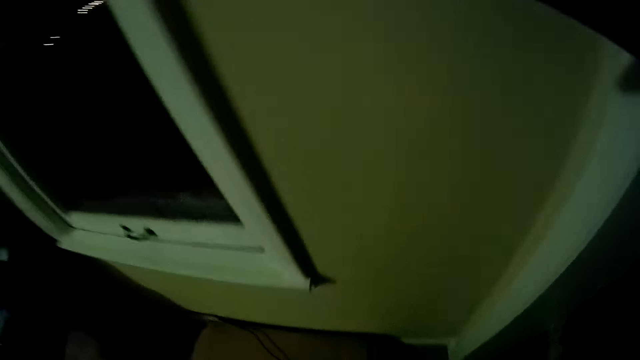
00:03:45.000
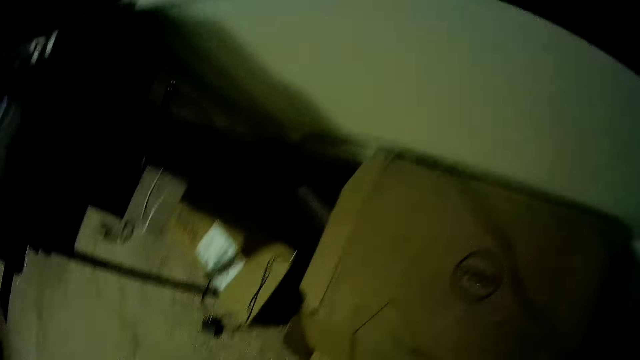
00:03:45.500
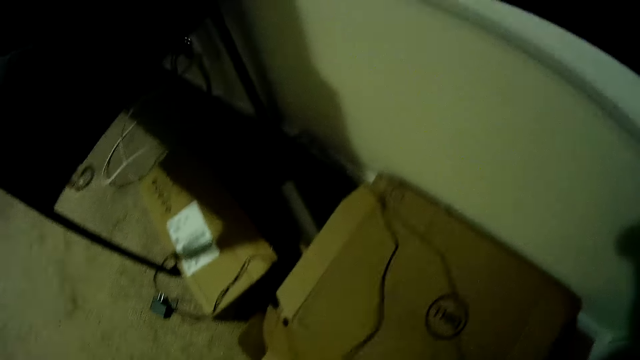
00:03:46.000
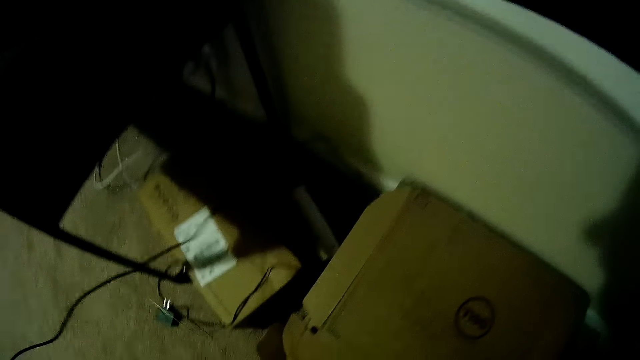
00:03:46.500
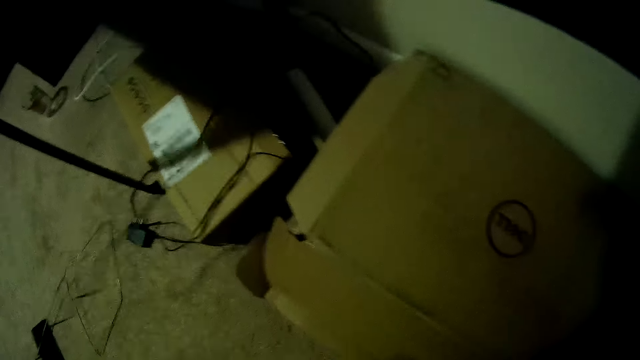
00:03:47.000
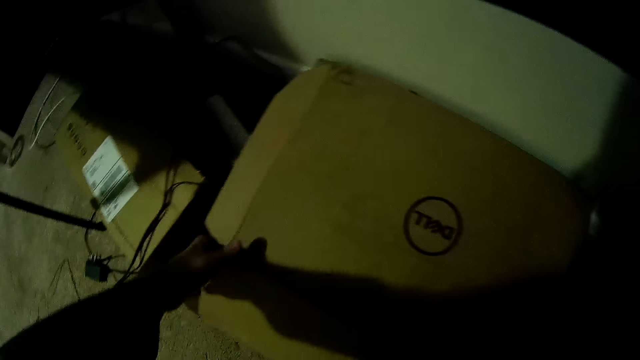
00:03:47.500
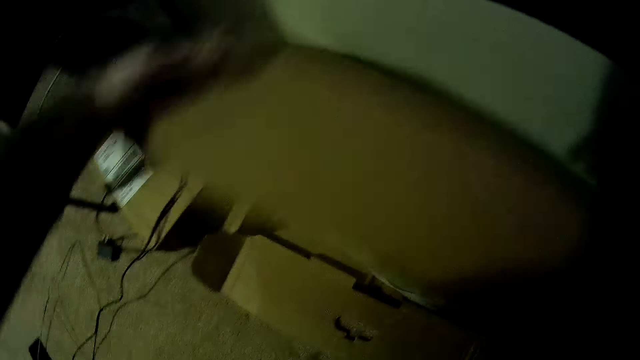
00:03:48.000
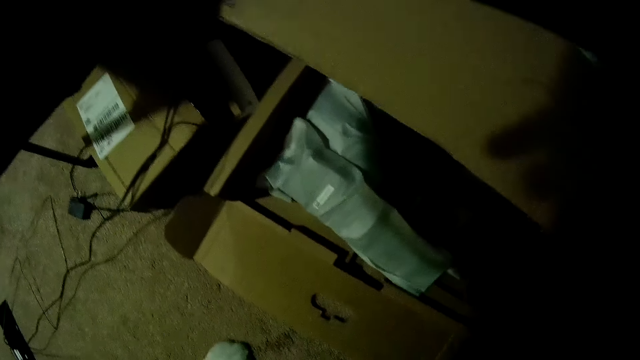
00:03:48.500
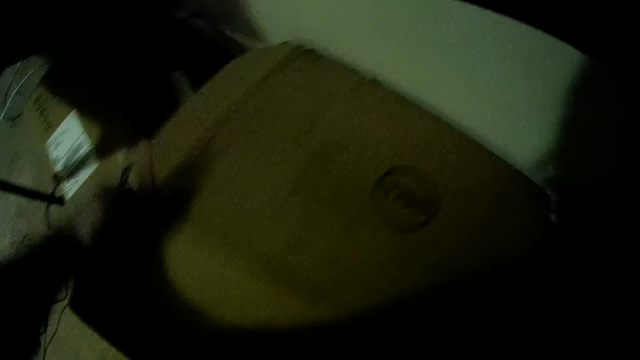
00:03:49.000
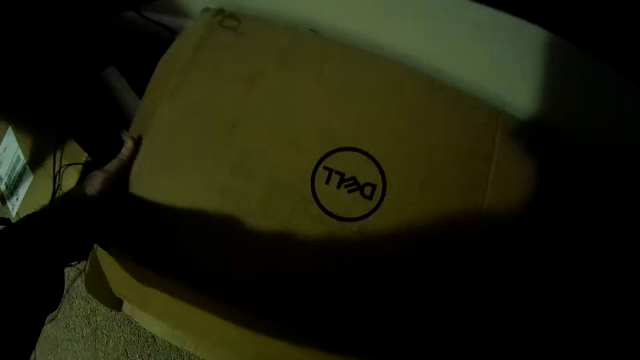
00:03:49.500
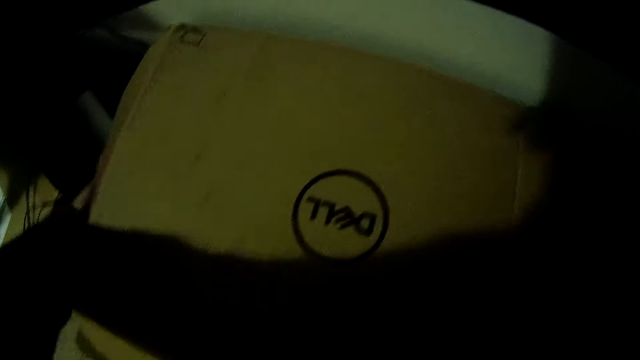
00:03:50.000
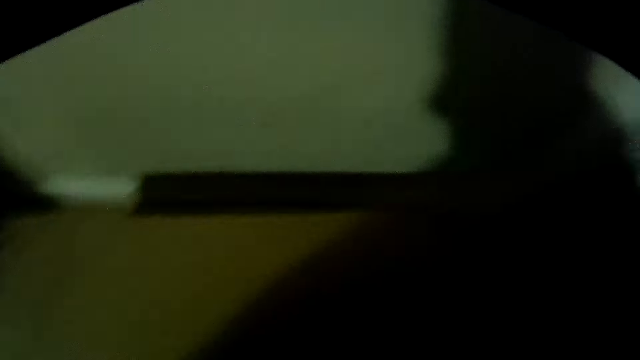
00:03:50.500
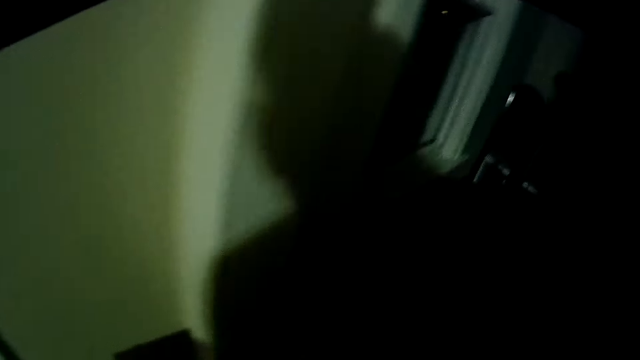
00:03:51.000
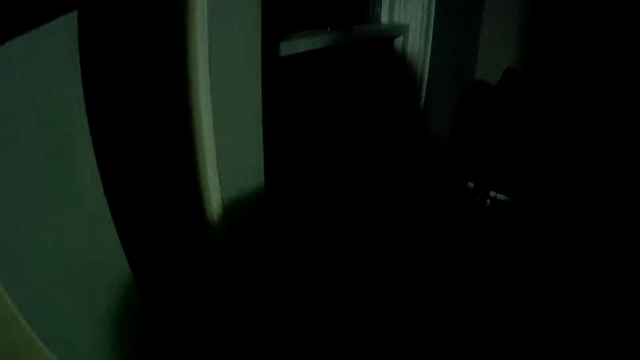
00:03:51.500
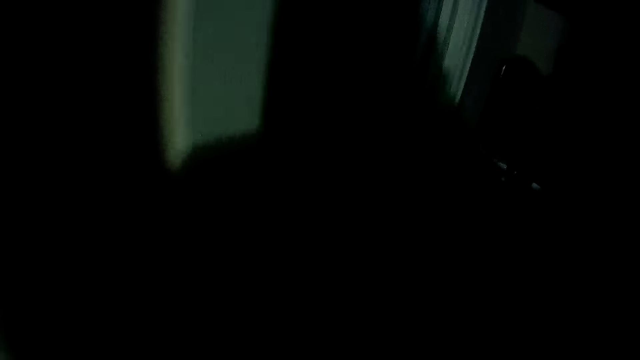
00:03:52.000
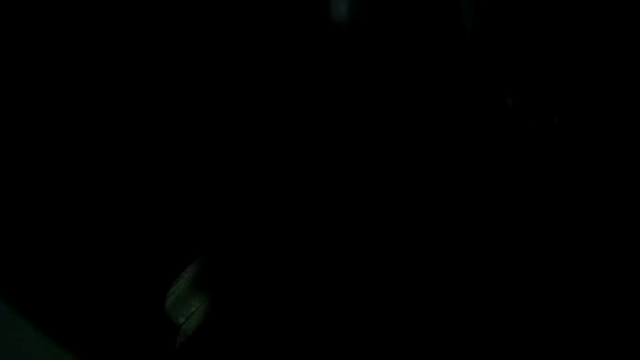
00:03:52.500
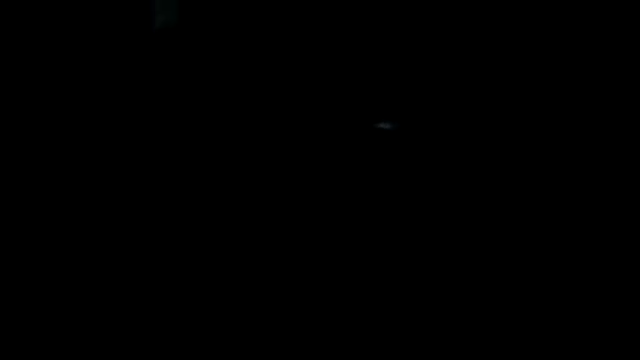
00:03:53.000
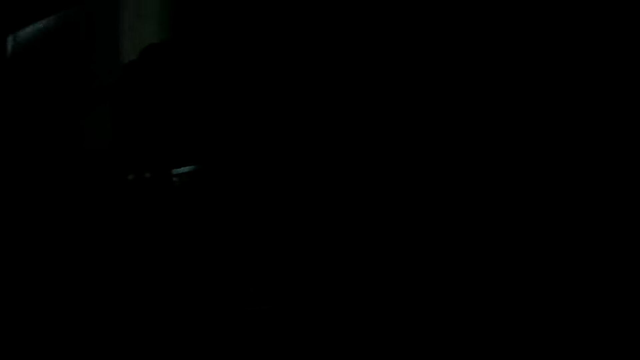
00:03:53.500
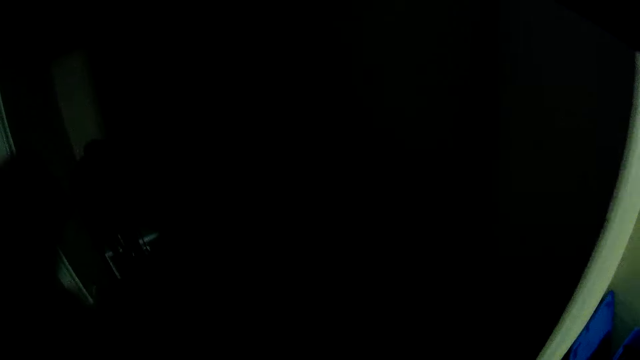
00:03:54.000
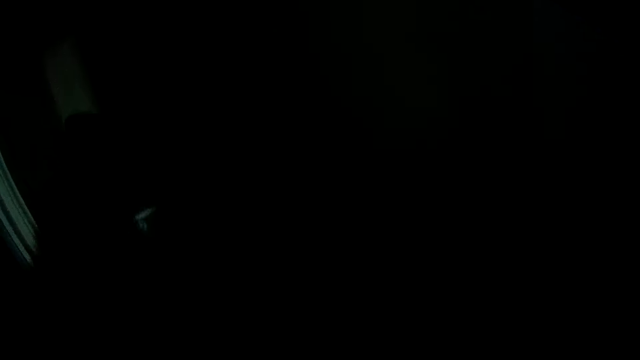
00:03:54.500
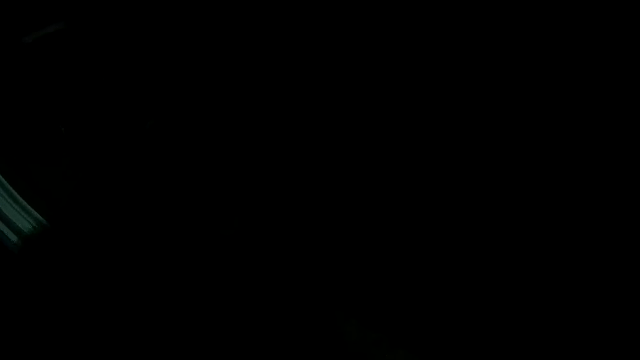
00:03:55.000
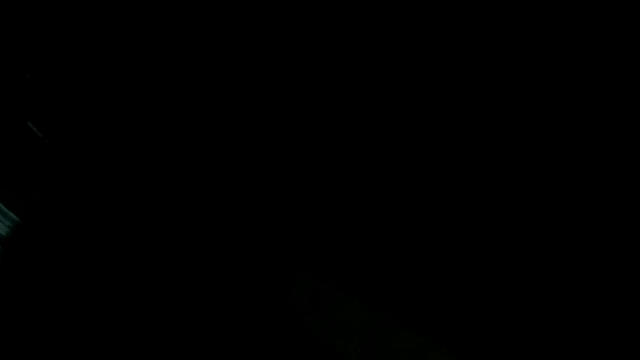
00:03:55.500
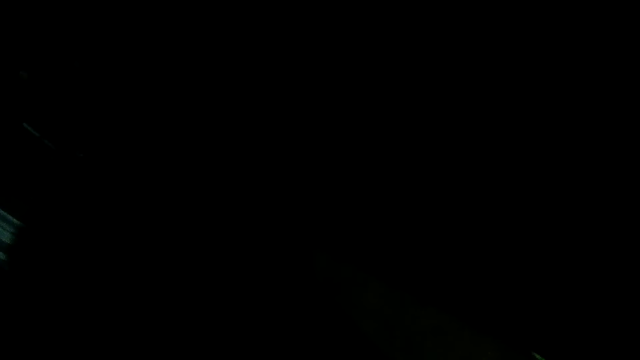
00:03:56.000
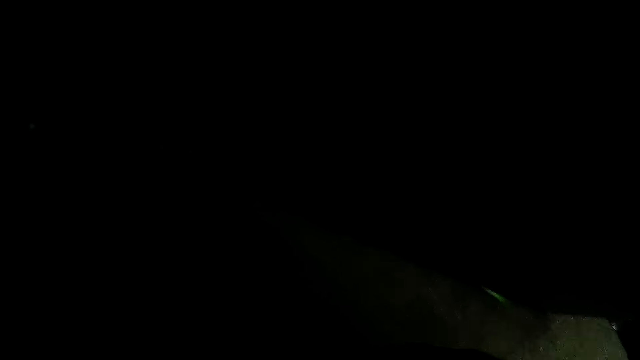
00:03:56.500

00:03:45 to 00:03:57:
The camera wearer turns back. They remove a cable from the box. They open the box. They look into the box. They close the box. They lift the box from the floor. They enter a room.

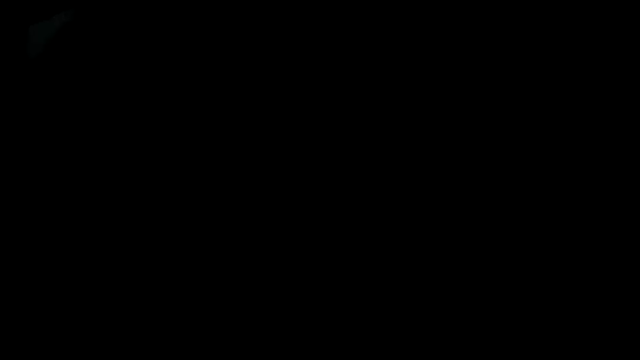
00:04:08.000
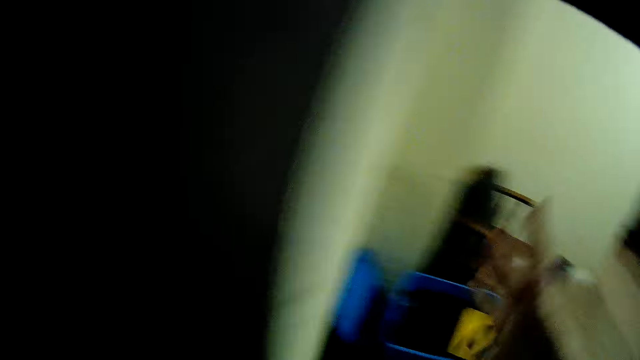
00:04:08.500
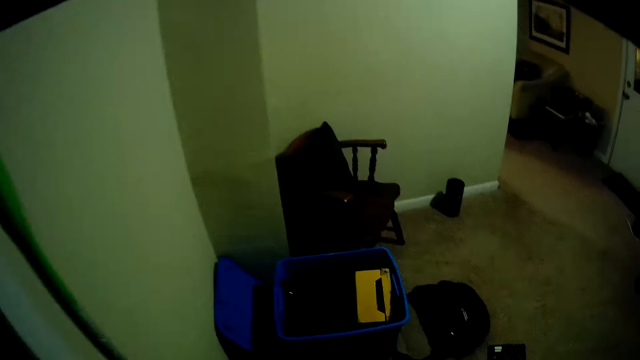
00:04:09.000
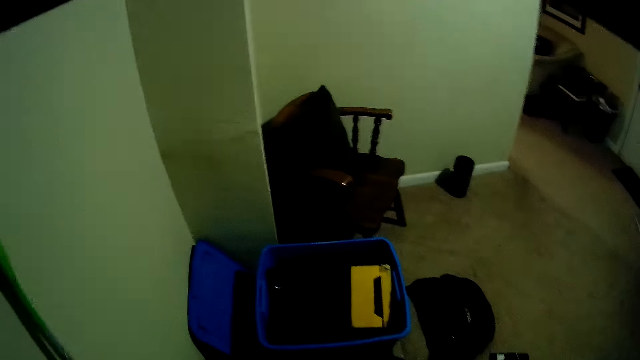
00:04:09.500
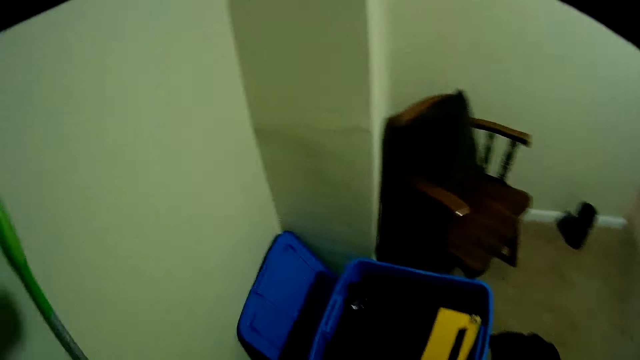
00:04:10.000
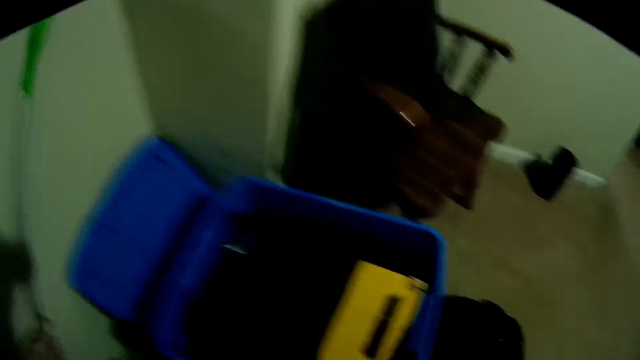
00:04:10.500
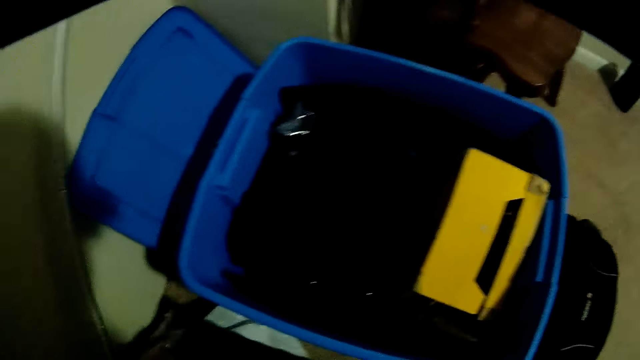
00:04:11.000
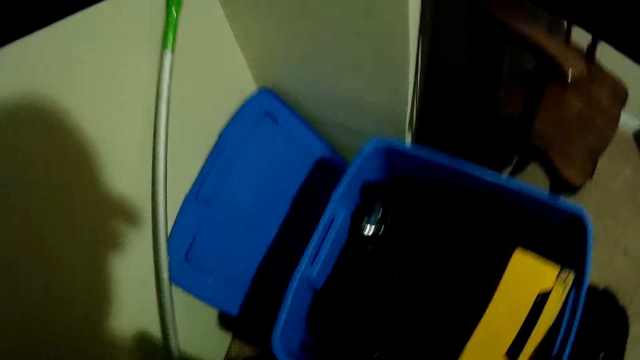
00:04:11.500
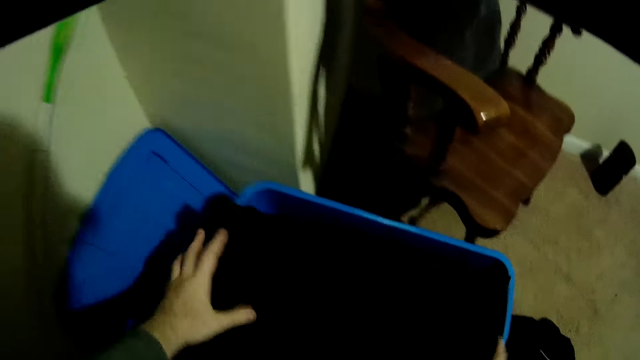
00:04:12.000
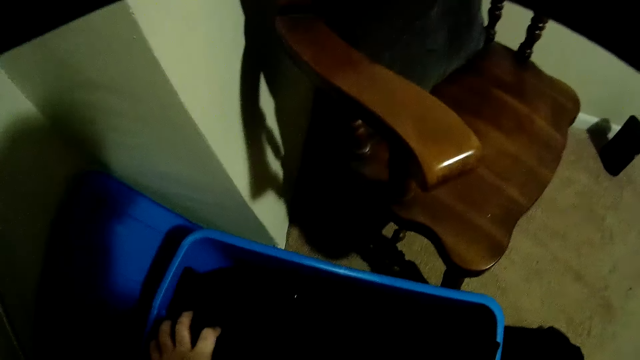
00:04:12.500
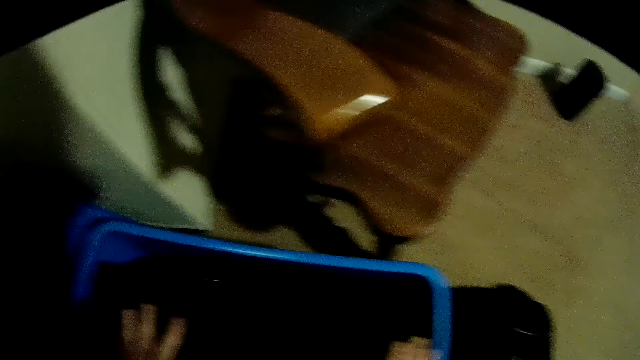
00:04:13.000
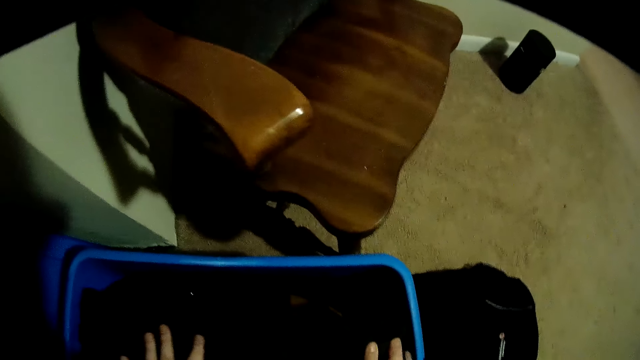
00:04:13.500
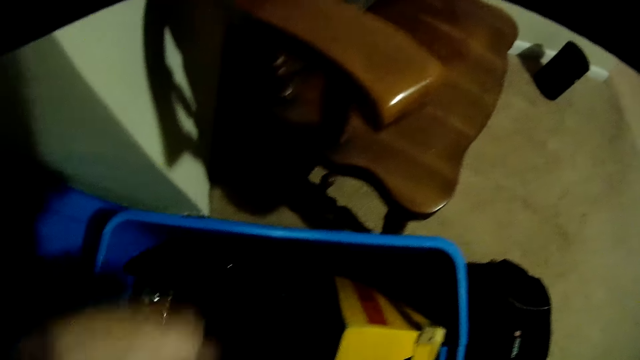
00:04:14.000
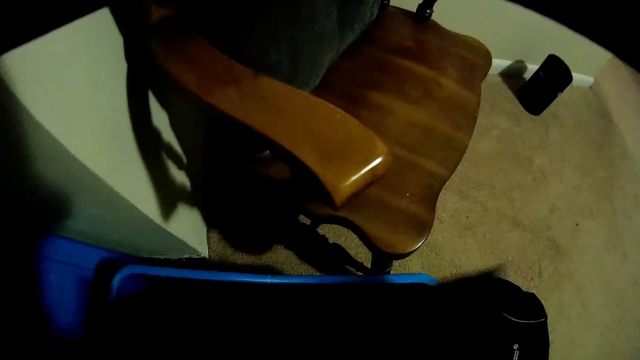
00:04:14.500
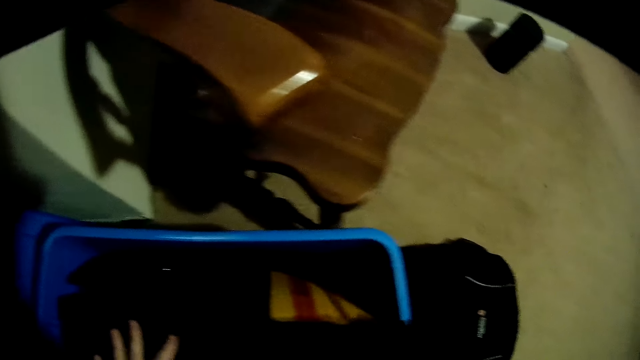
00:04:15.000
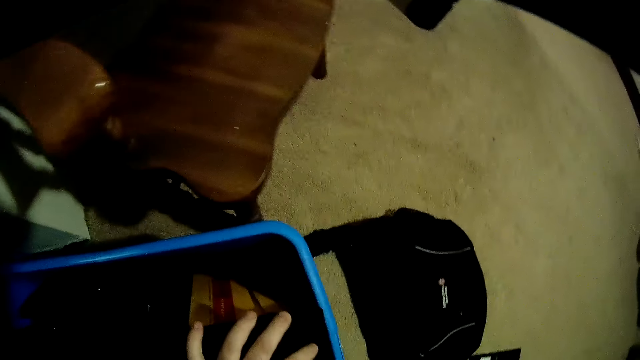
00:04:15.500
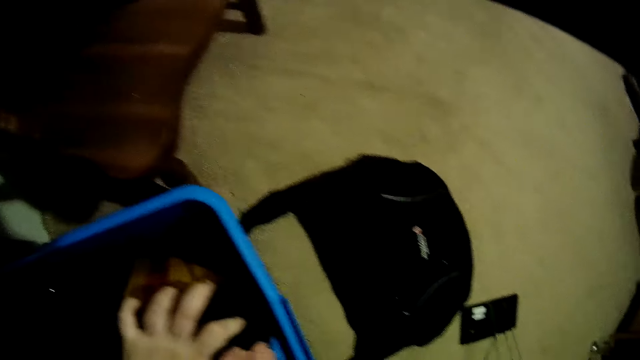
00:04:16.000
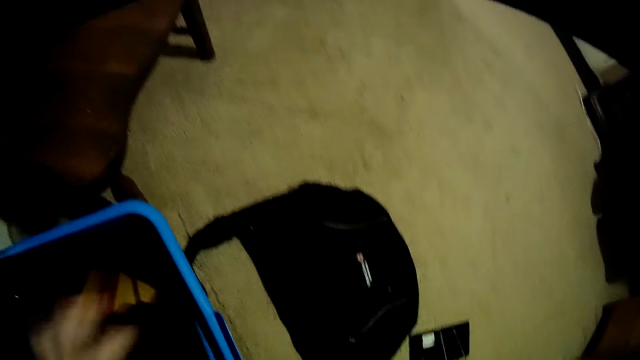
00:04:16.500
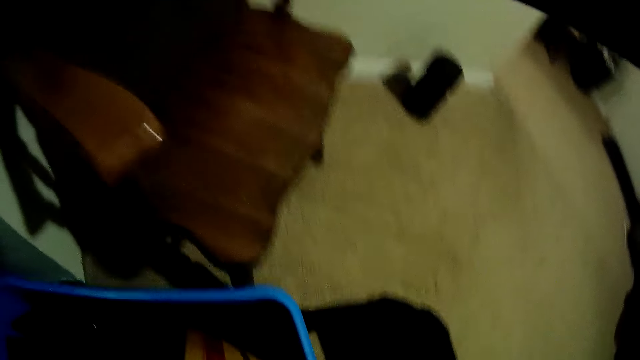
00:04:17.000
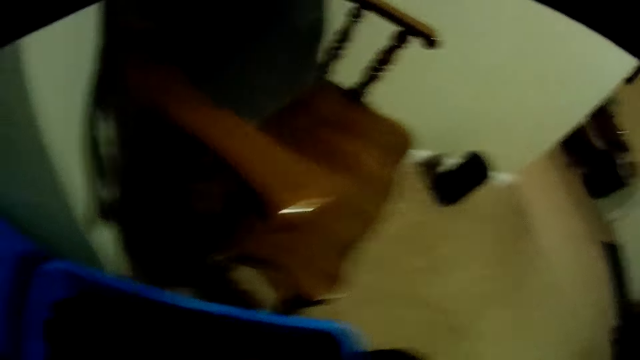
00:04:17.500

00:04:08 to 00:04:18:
The camera wearer turns right. They touch a broom. They put a cloth on a bucket. They remove something from the bucket. They place something in the bucket.
